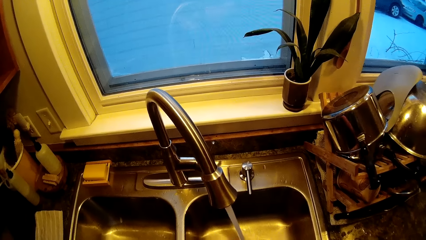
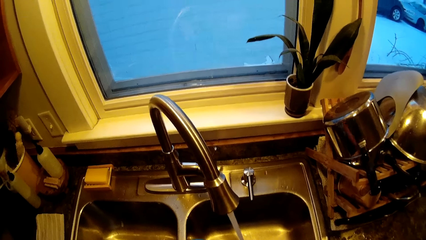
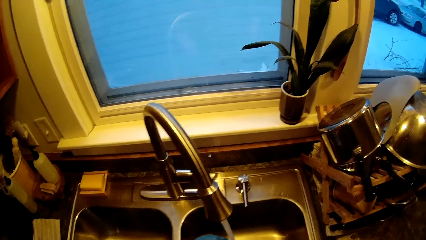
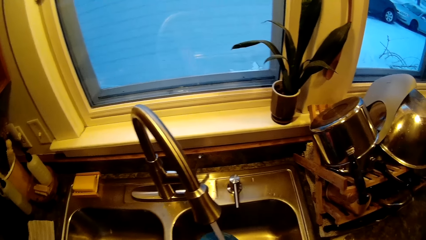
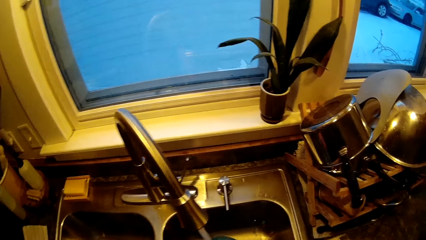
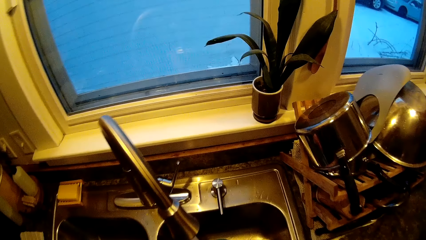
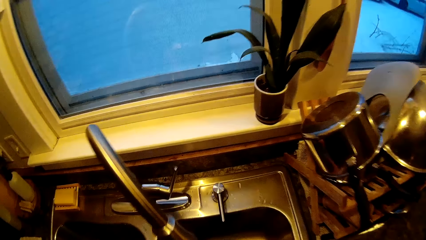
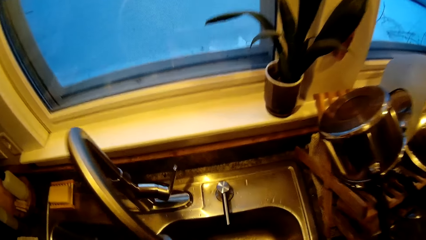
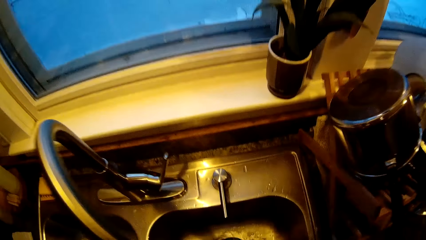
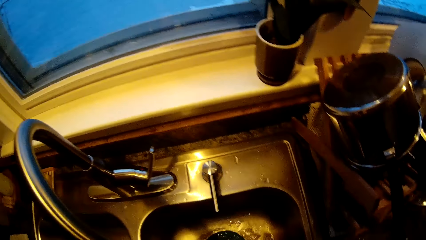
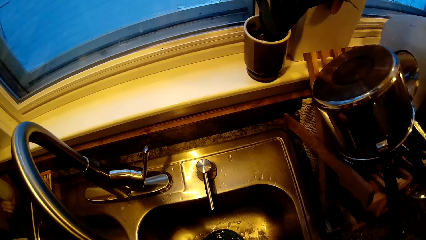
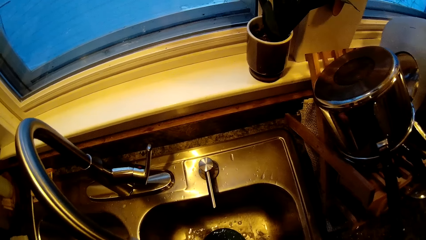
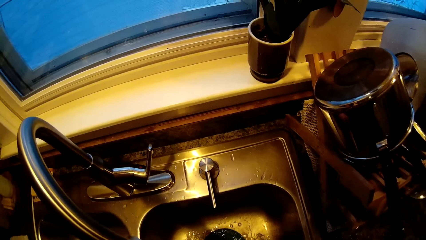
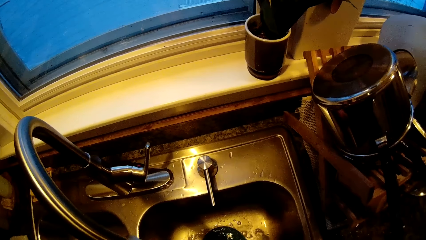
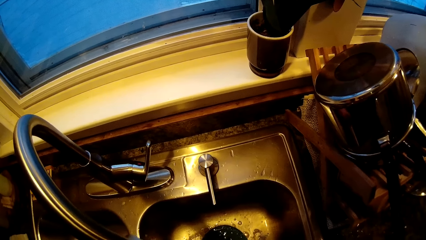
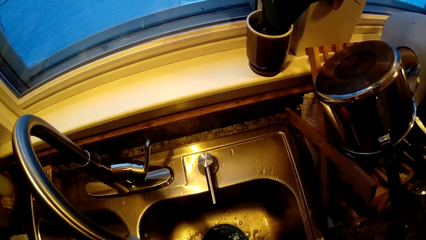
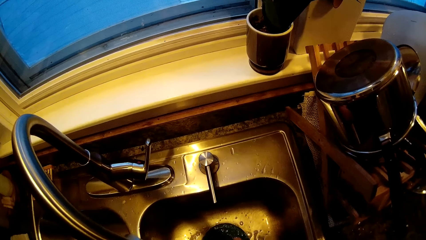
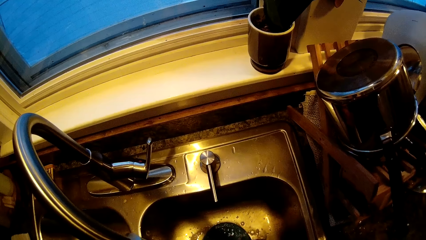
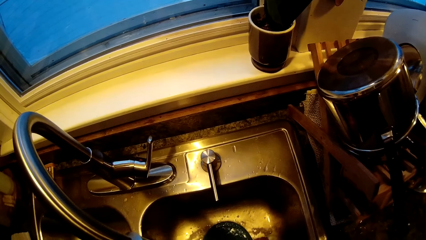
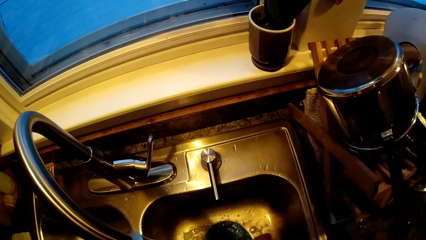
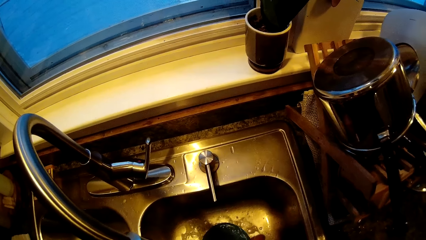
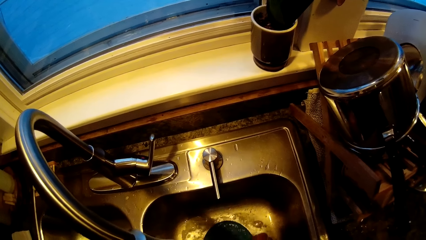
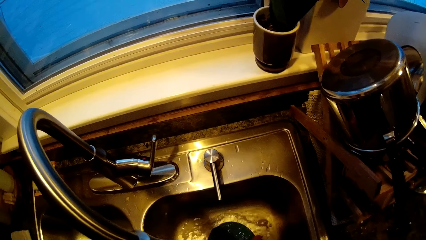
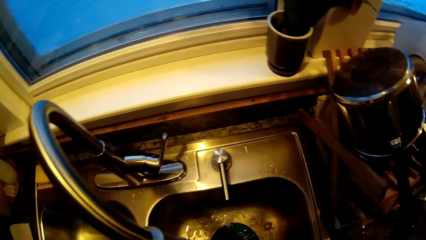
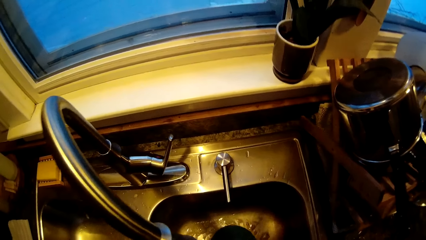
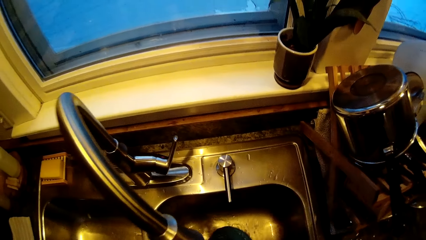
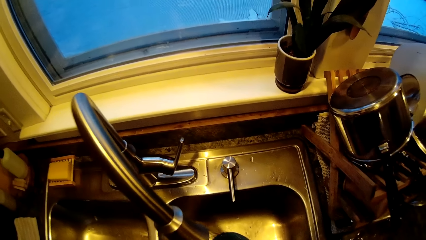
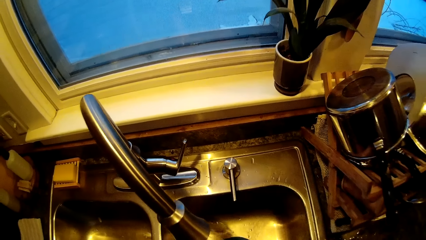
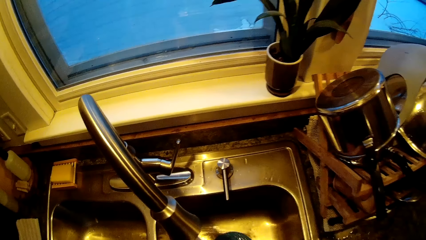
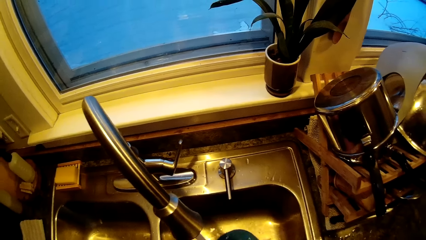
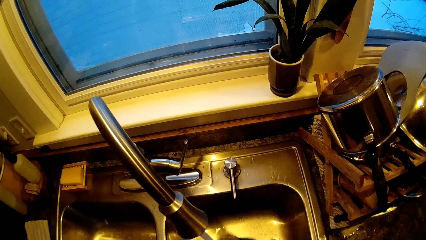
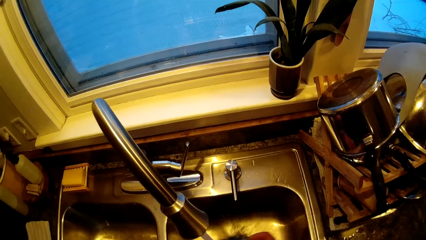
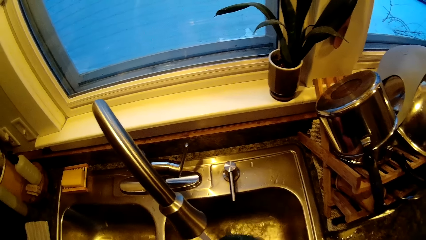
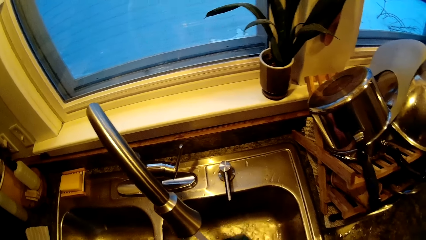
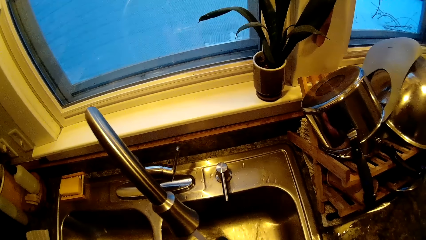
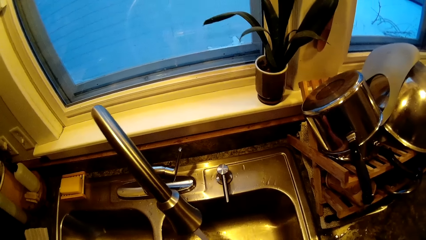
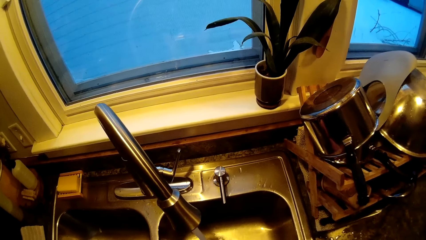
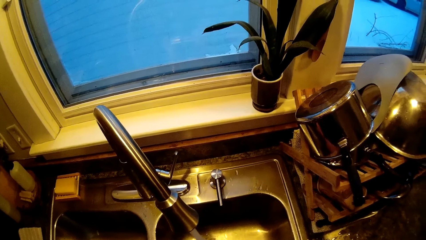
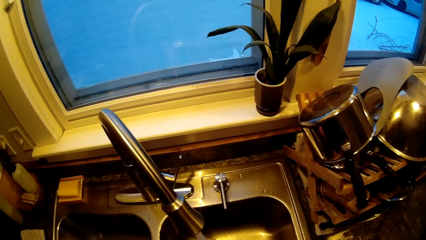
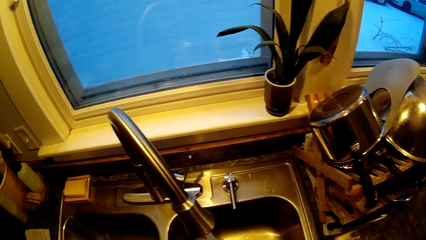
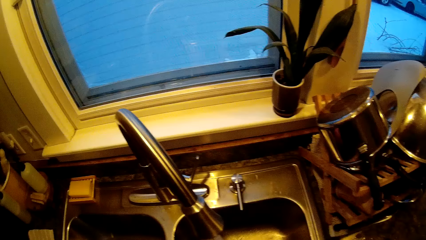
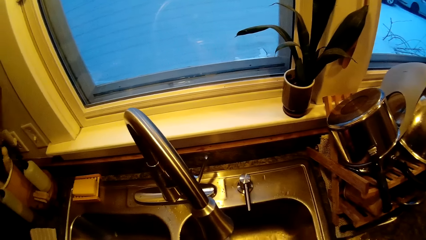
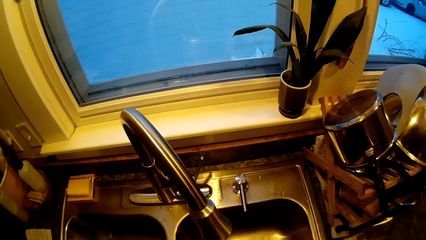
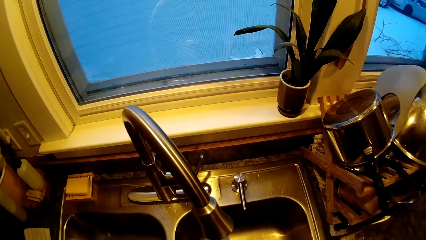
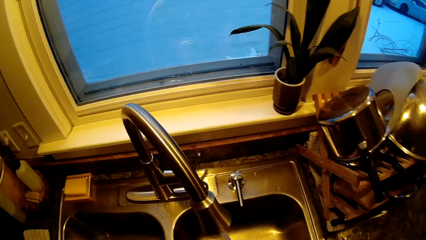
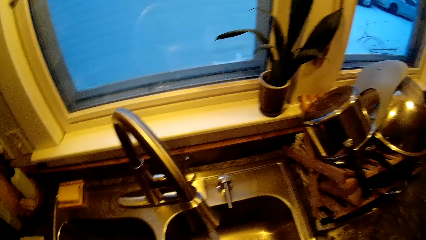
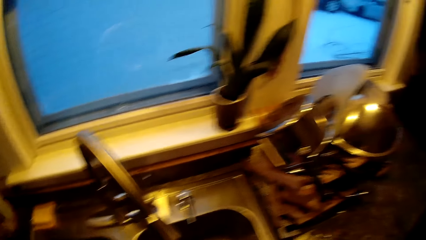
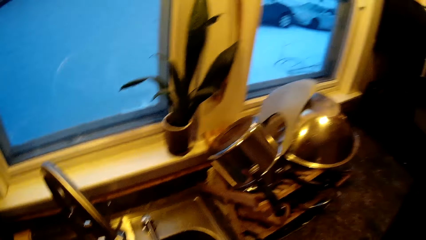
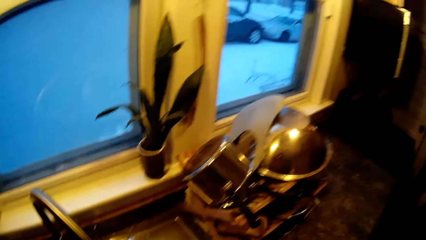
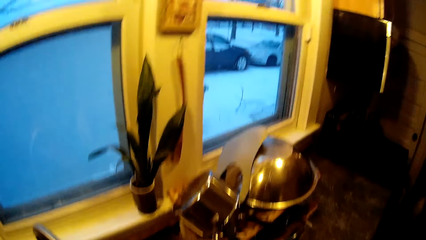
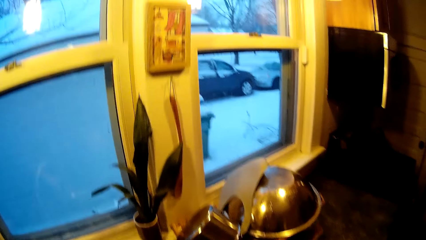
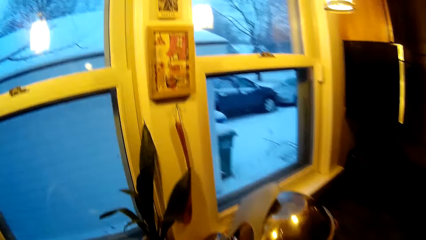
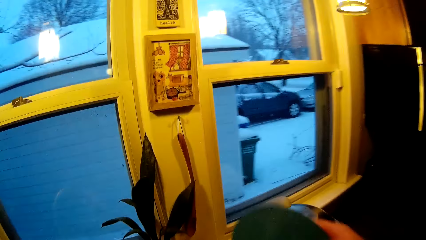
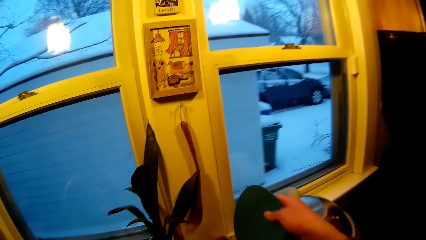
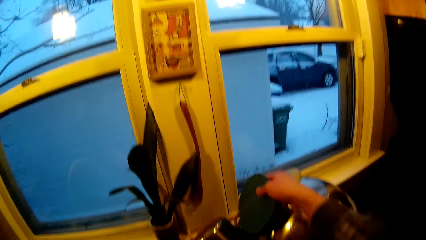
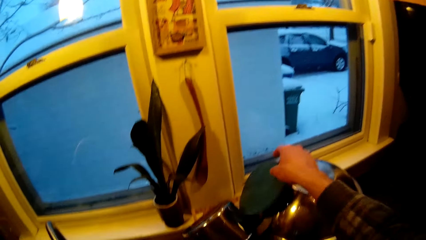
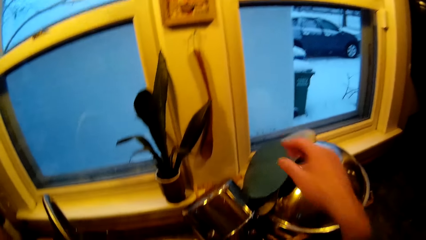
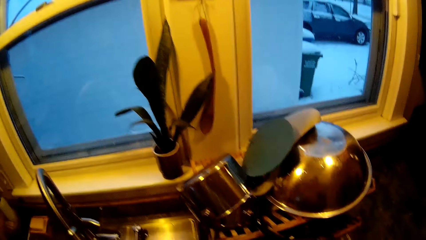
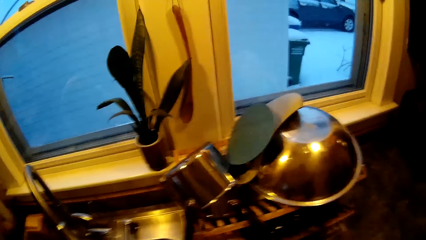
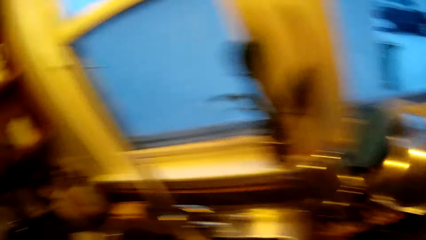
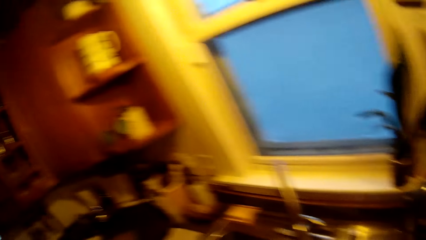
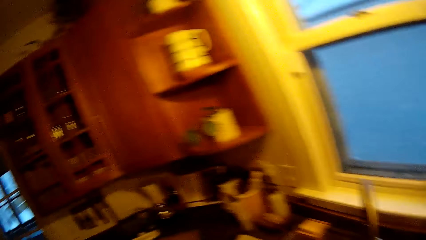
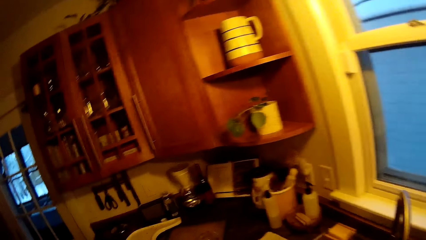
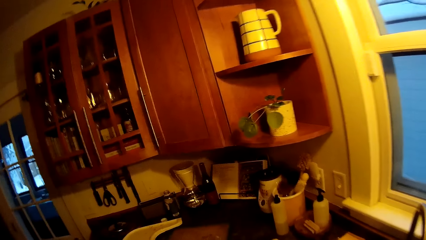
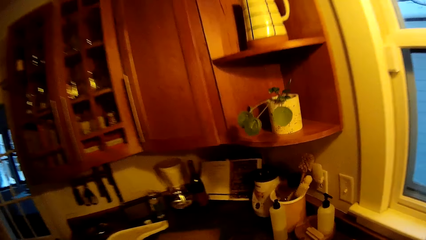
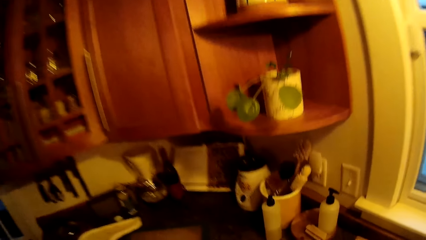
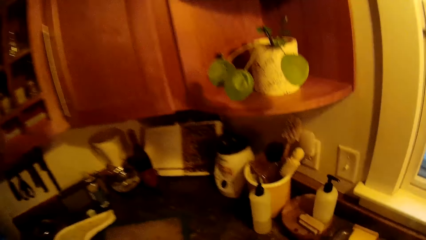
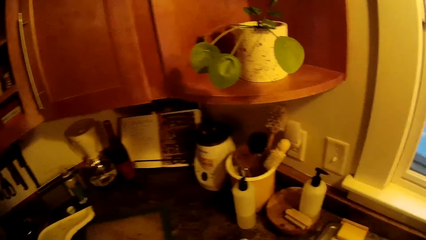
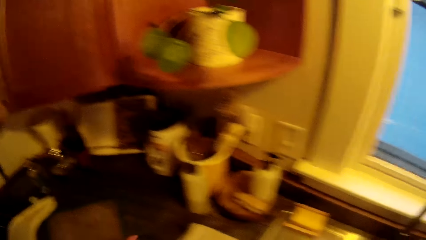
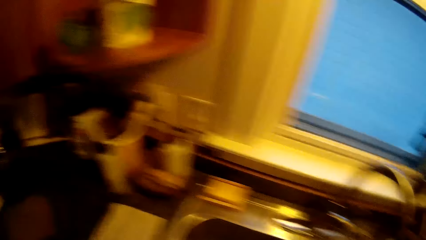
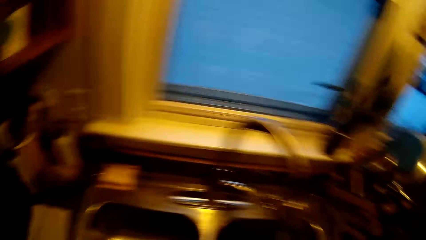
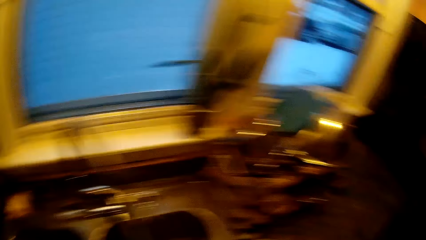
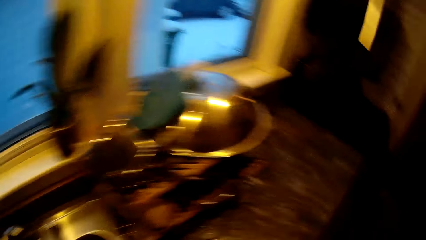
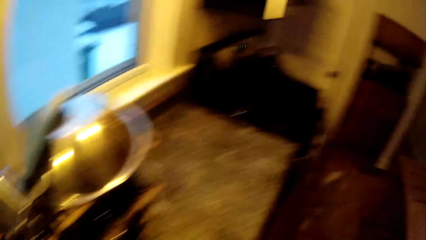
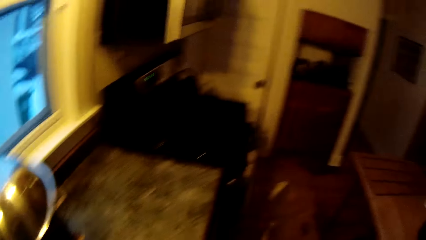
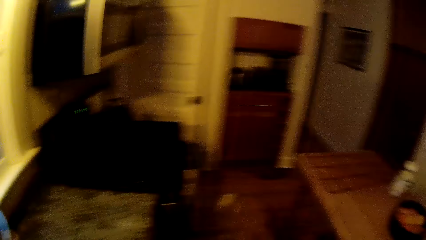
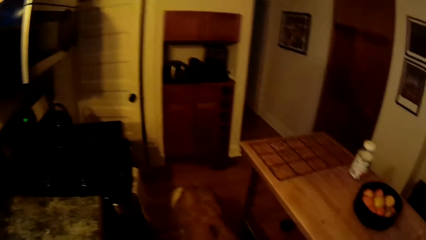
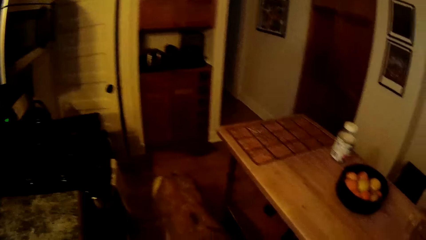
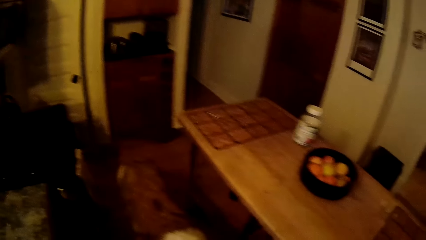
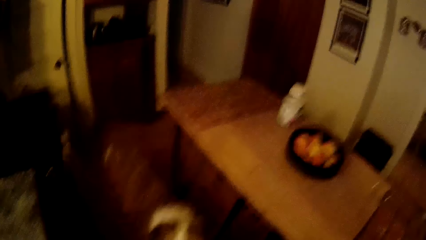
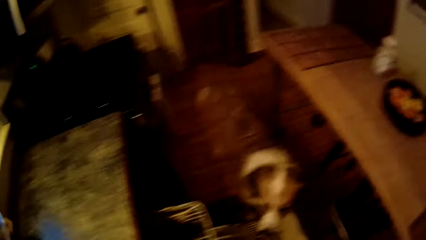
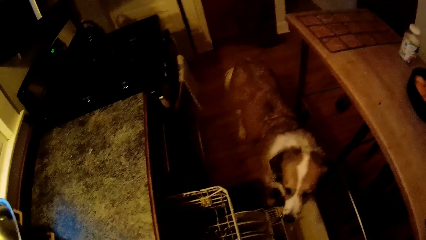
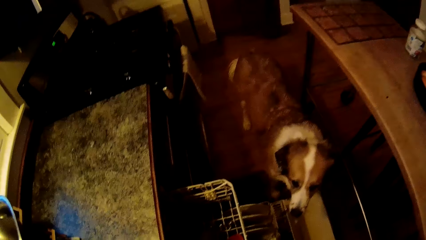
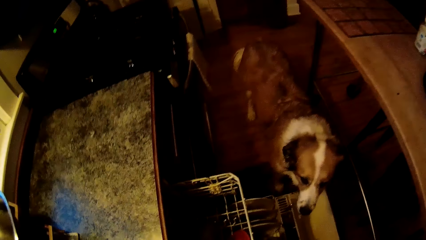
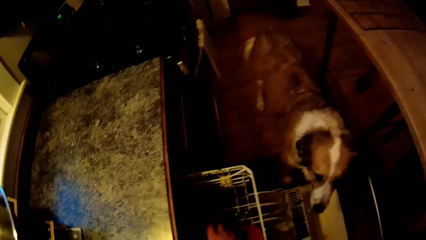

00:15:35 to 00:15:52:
The camera wearer rinses the plate in his left hand in the kitchen basin. He washes something. He touches the plate with his right hand. He places the plate in his right hand on the silicone bib in the plate rack. He looks around. He looks around again. He walks.
